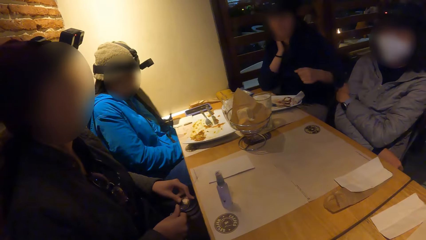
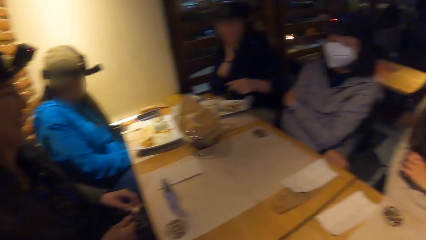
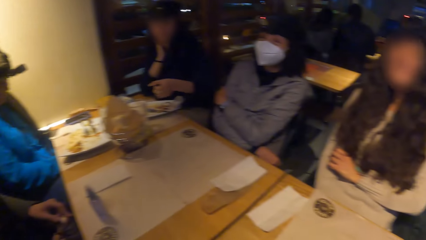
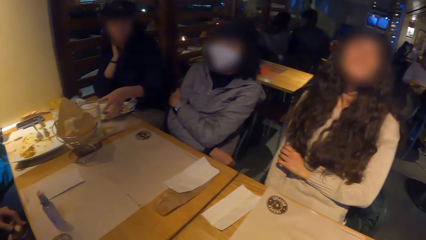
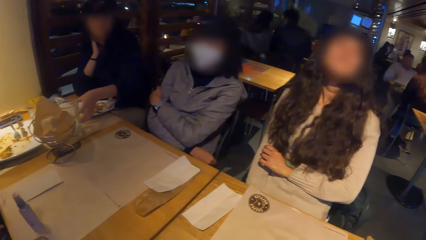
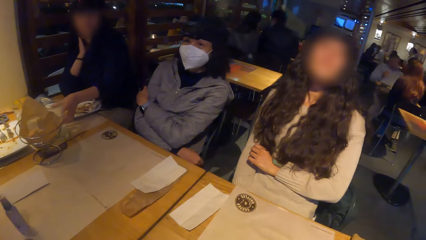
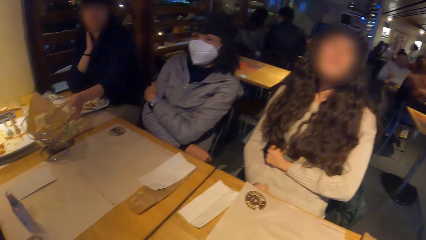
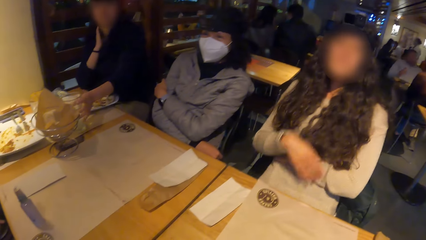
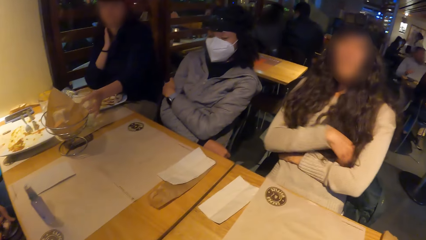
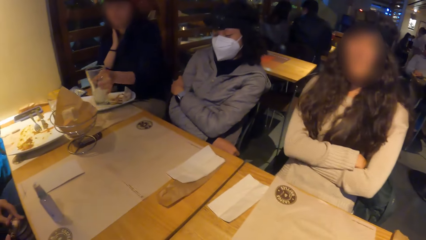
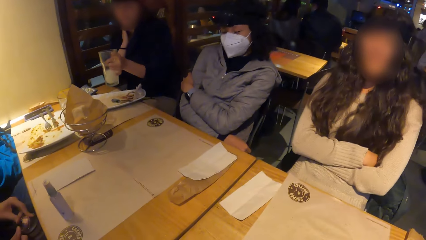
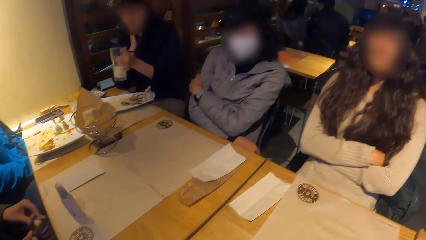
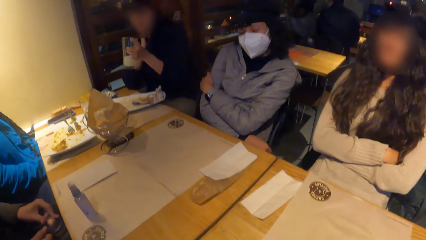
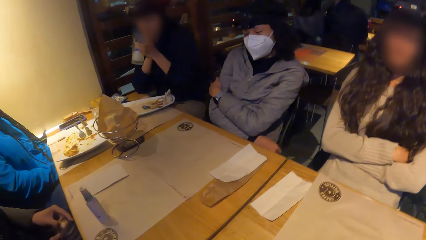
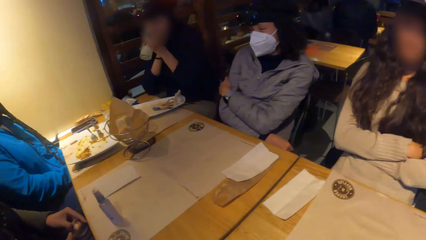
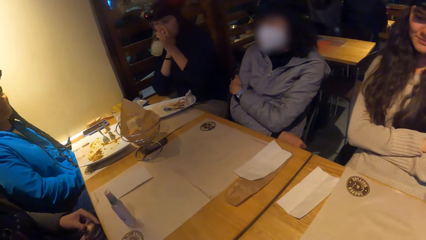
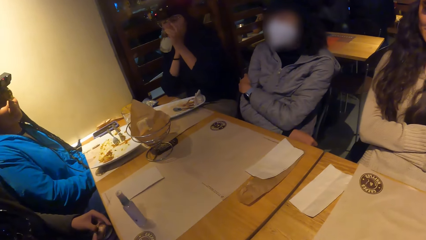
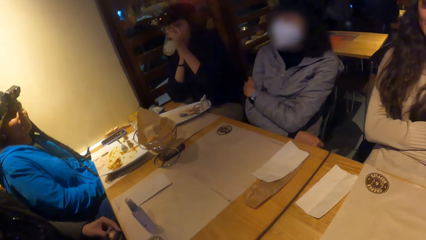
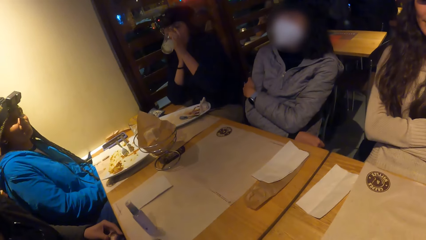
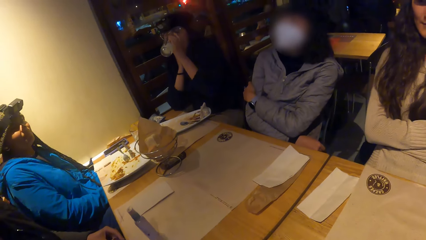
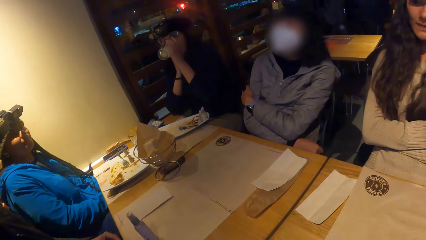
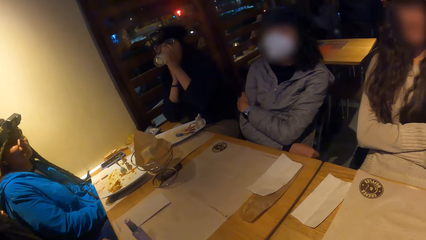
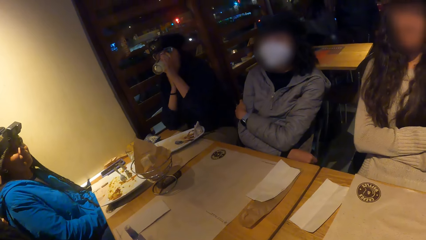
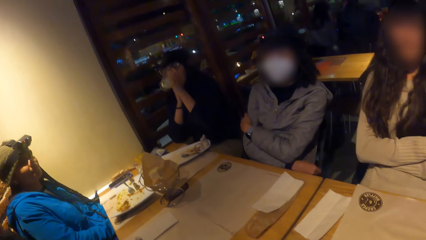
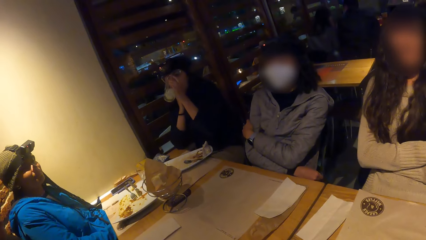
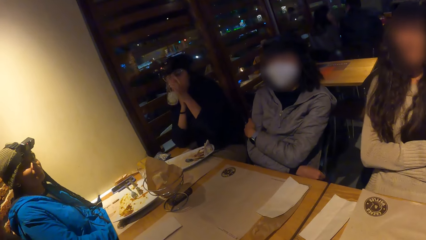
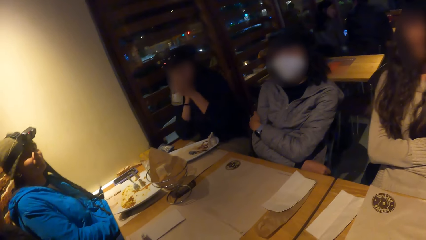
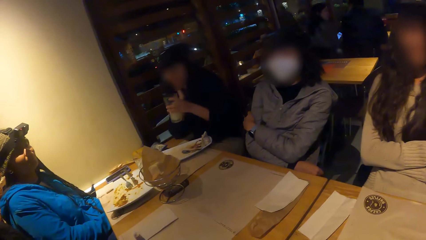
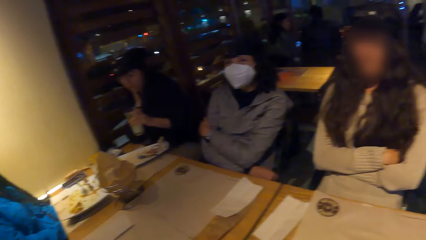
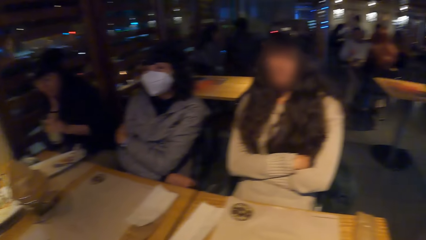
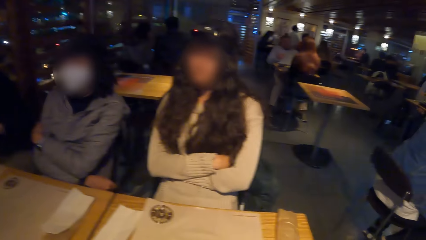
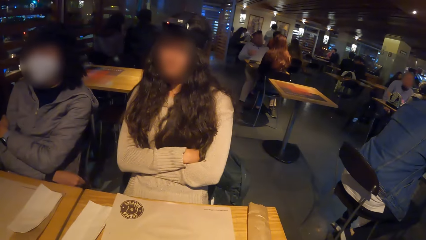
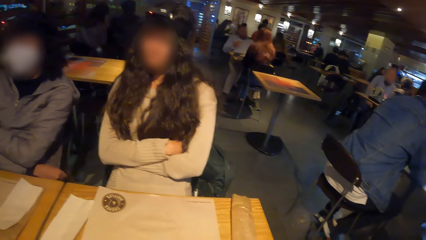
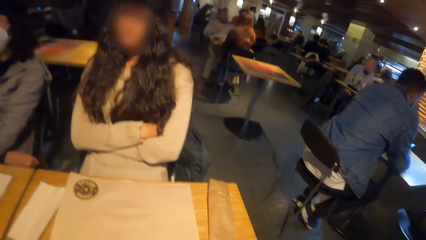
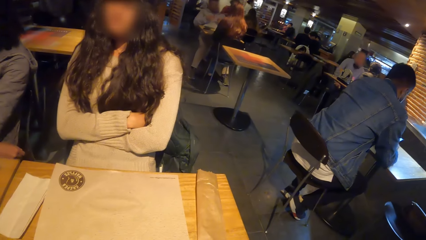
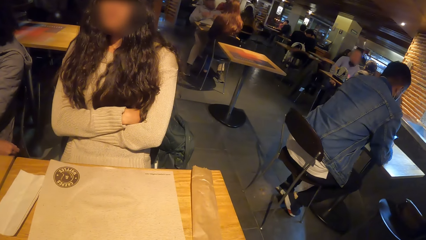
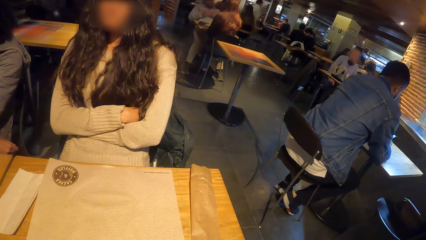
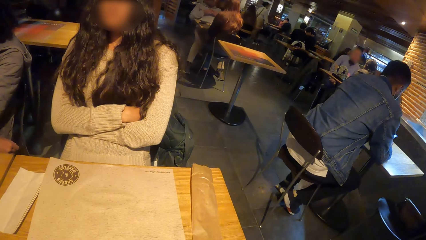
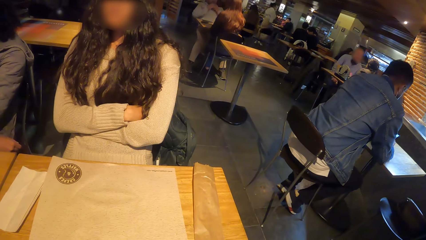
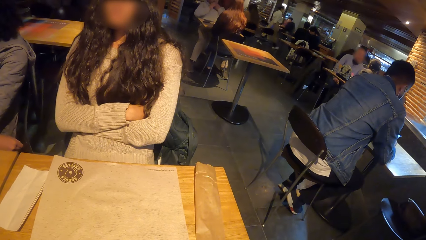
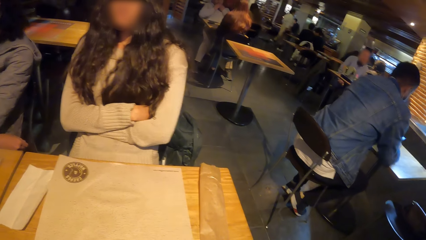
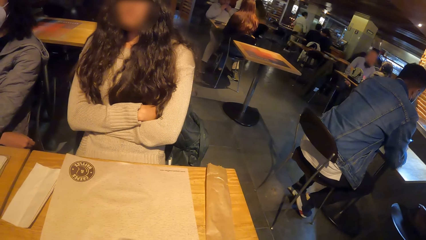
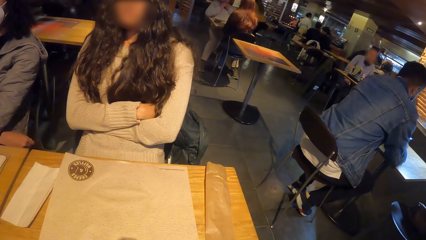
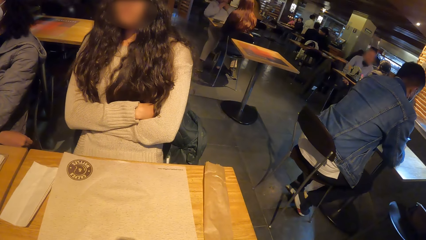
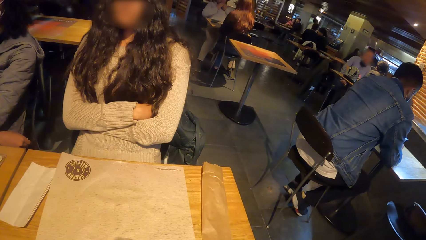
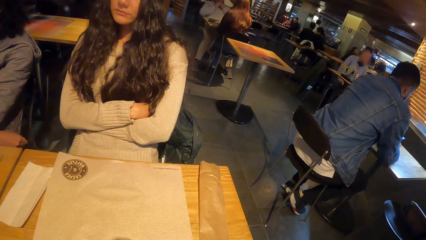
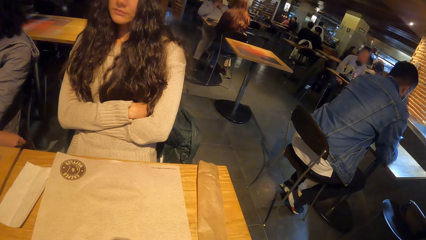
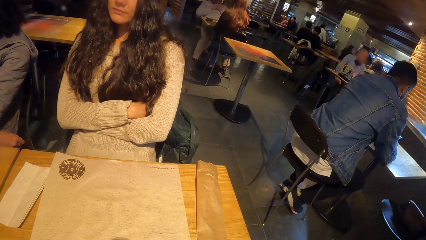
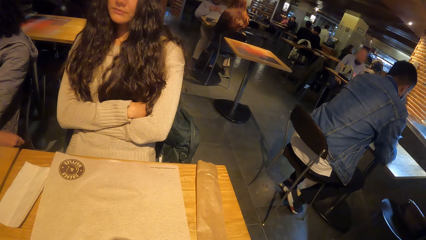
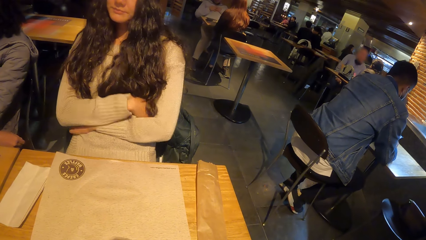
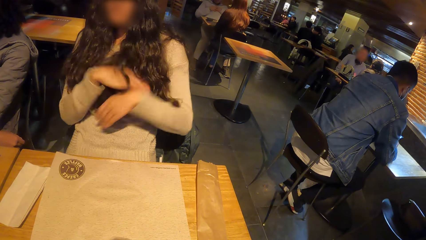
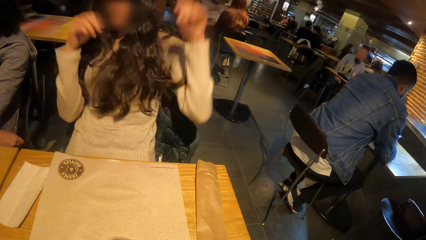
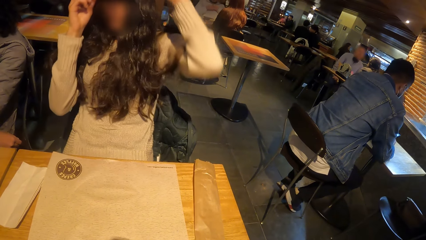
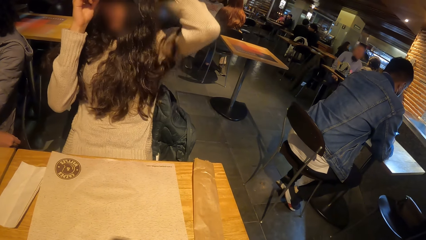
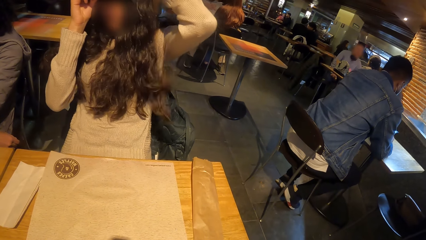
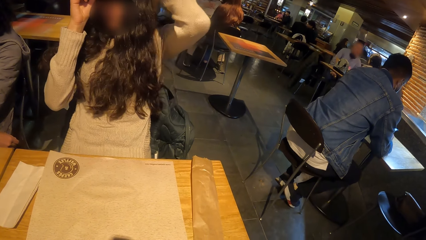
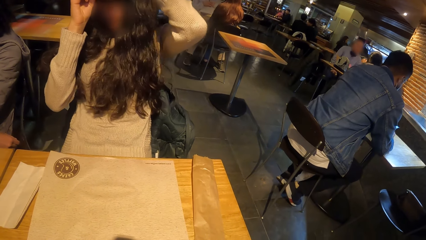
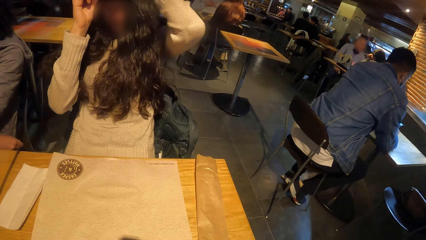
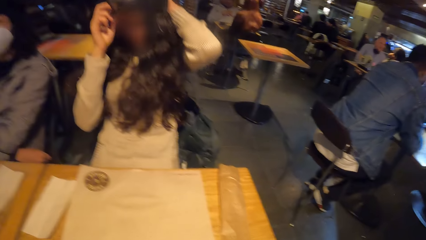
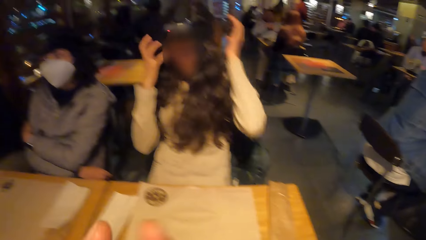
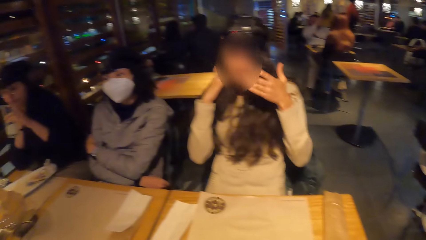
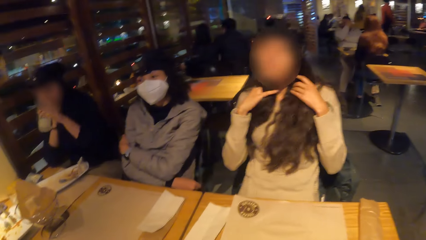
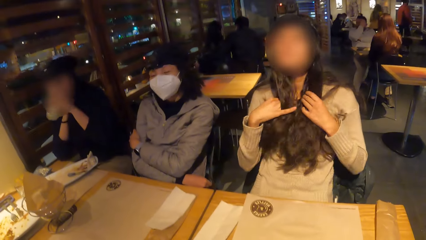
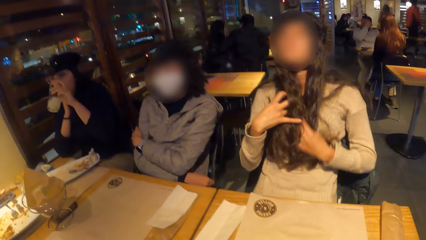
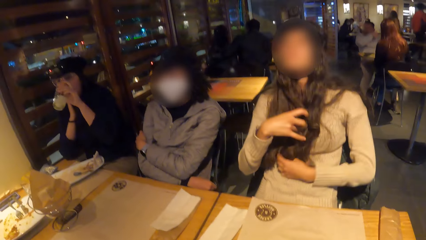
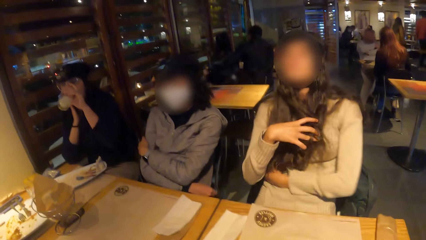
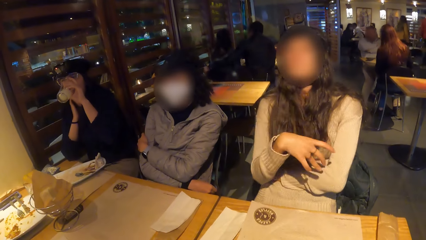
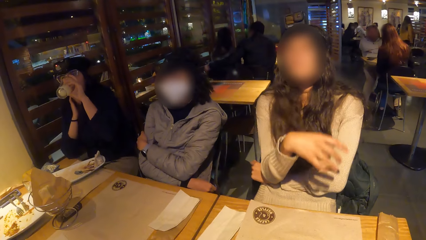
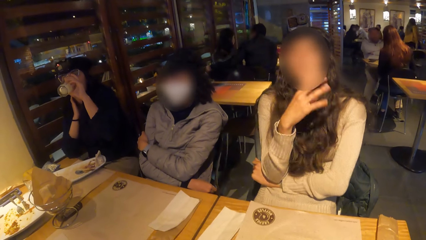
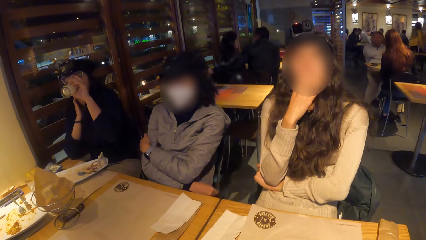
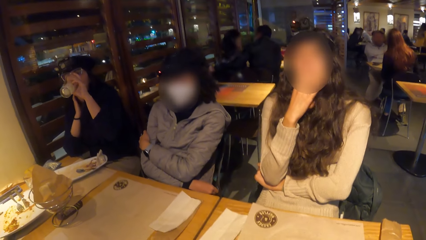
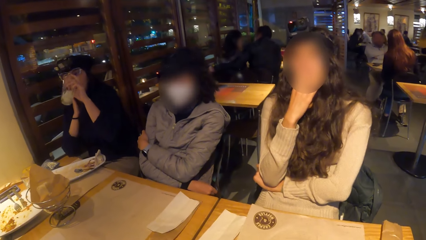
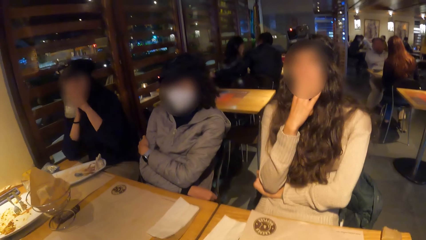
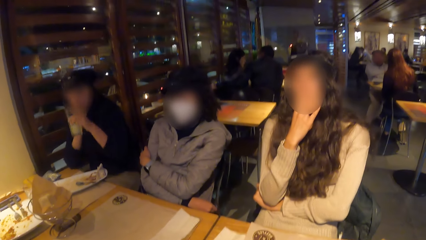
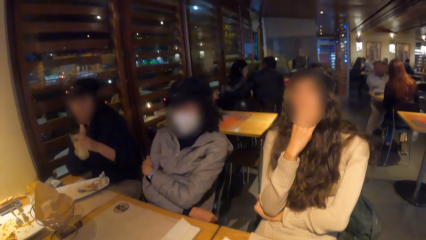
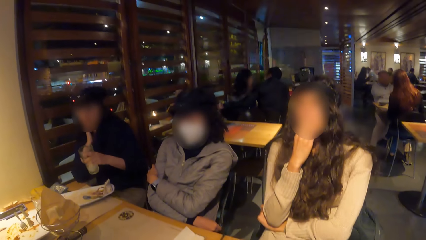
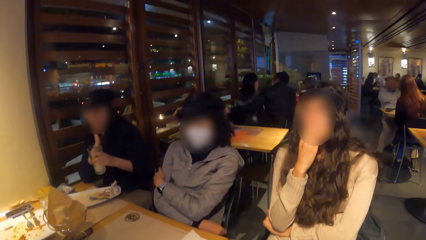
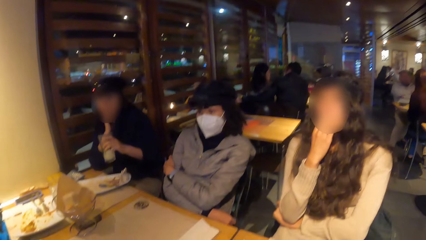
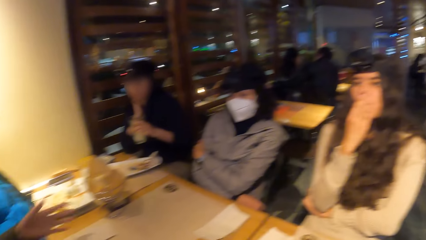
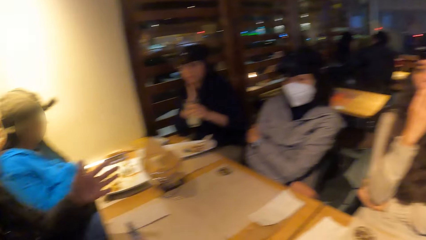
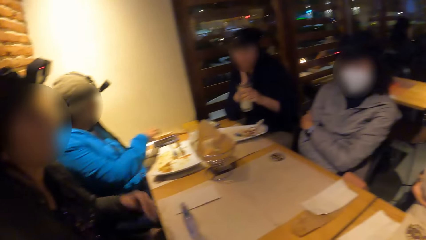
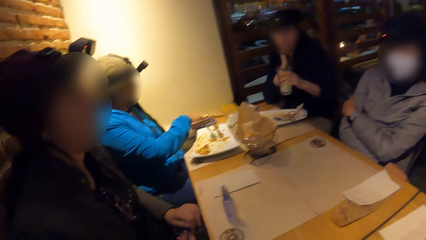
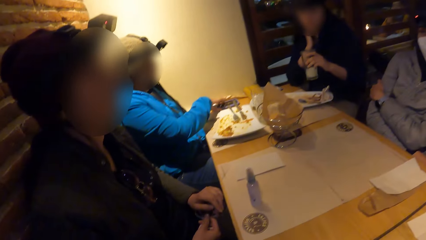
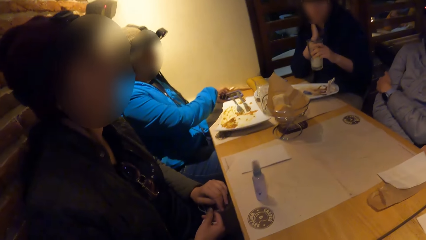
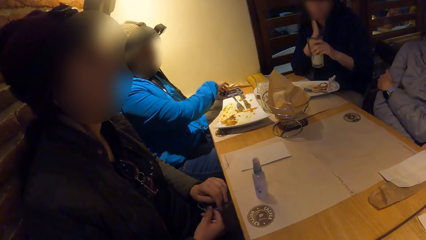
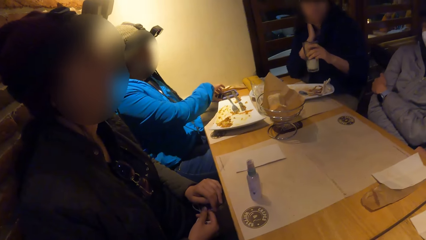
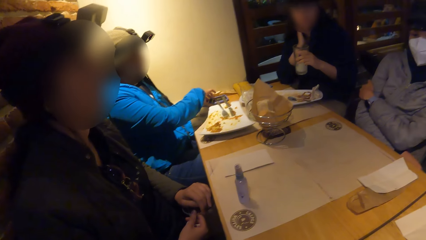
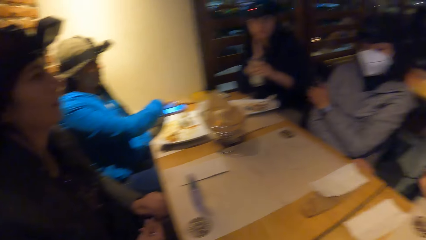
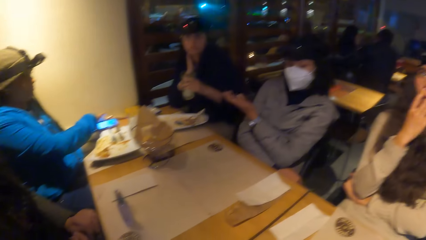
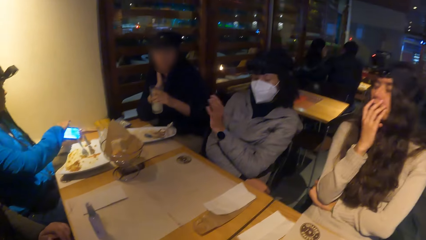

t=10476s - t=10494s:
A woman picks up the glass of lemonade on the table mat on the table with her left hand. She drinks from the glass of lemonade in her left hand. The camera wearer looks around. The woman drinks from the glass of lemonade in her left hand. She shakes the glass of lemonade with her left hand. Another woman operates the phone on the table with her right hand.
